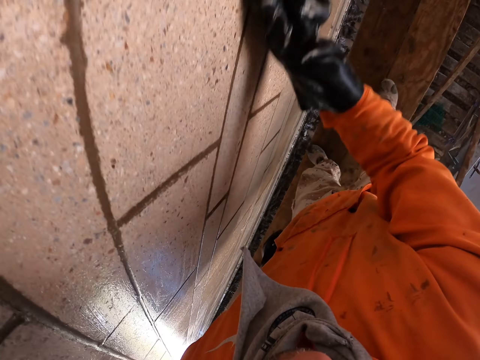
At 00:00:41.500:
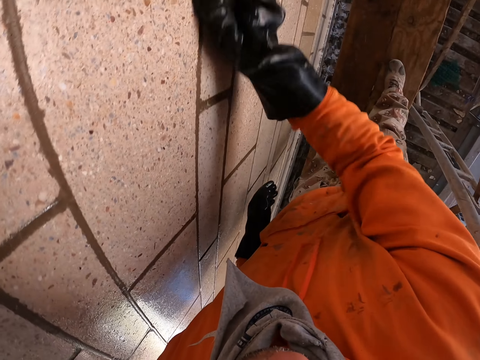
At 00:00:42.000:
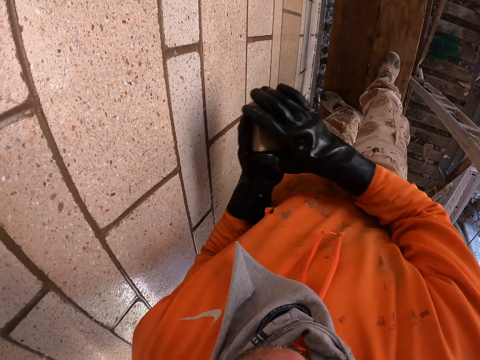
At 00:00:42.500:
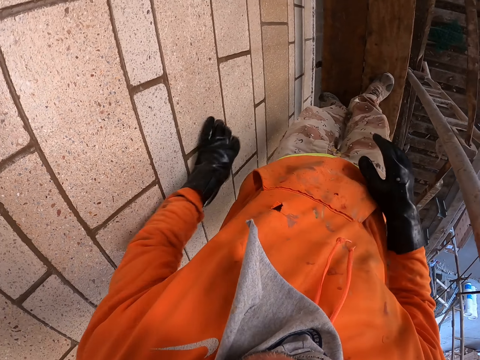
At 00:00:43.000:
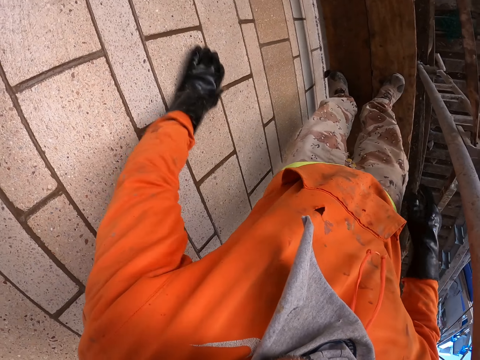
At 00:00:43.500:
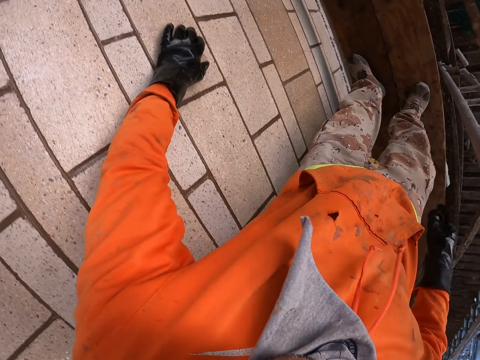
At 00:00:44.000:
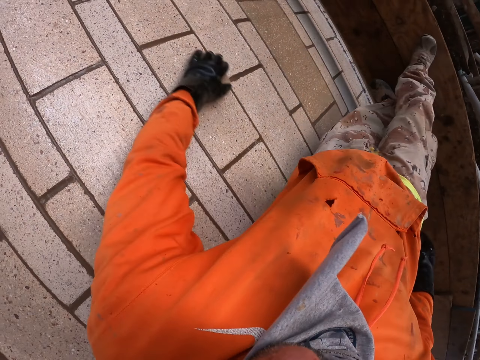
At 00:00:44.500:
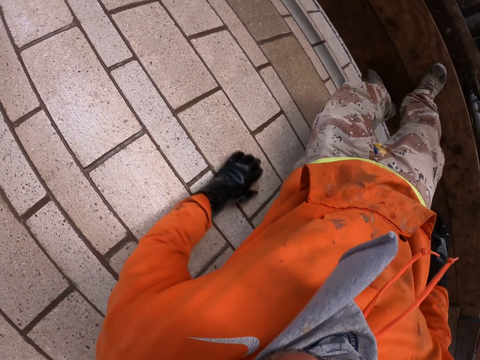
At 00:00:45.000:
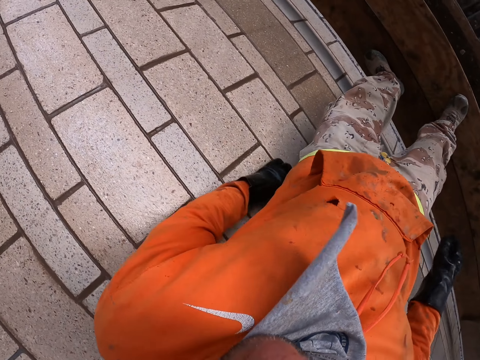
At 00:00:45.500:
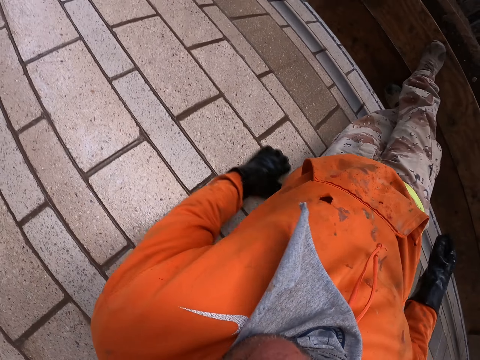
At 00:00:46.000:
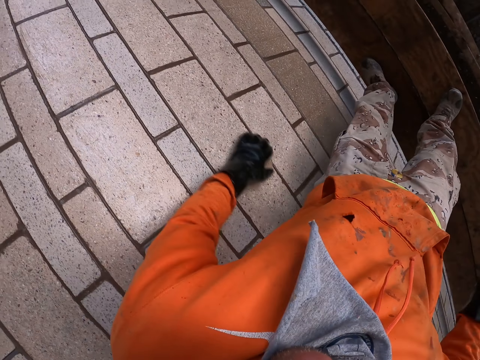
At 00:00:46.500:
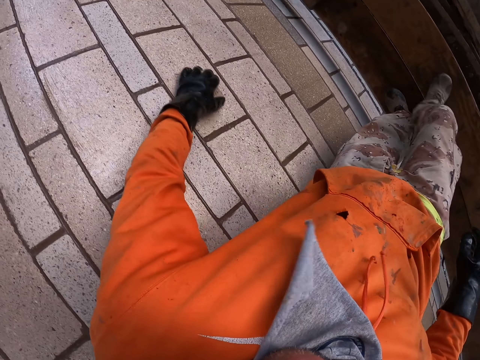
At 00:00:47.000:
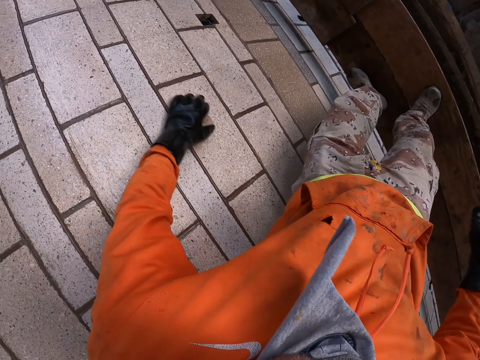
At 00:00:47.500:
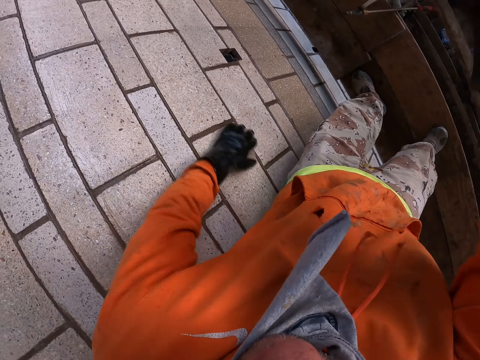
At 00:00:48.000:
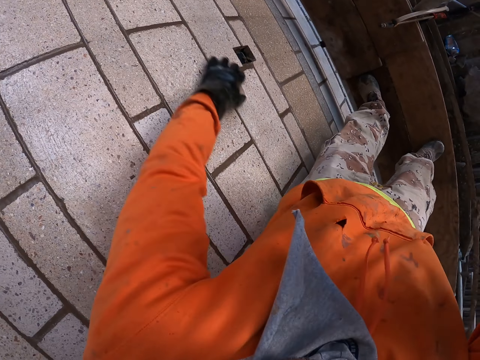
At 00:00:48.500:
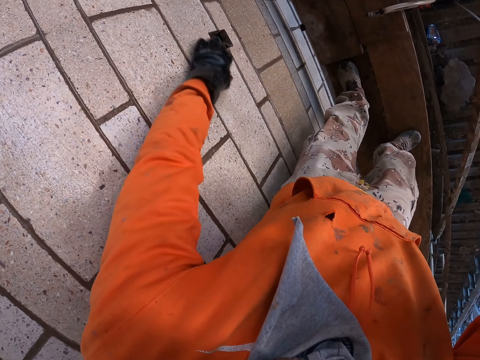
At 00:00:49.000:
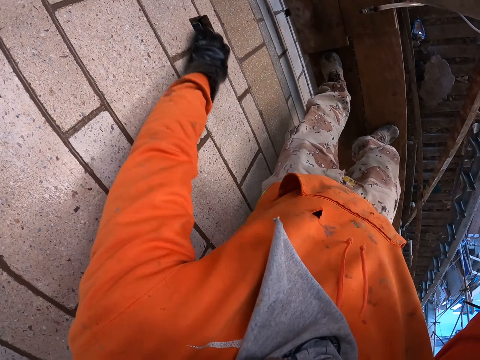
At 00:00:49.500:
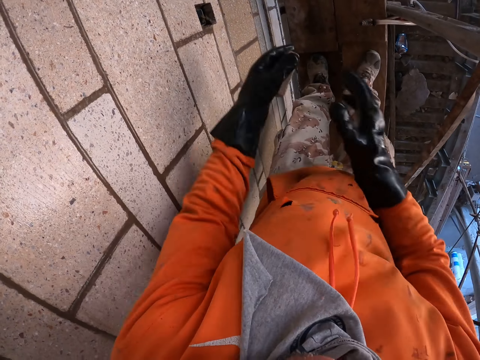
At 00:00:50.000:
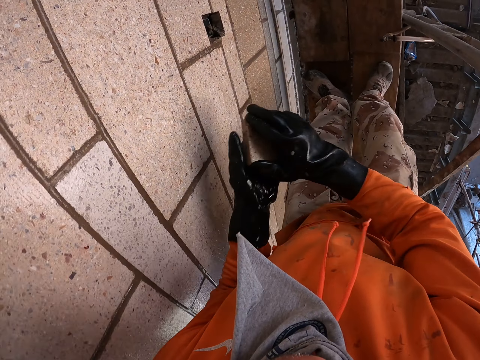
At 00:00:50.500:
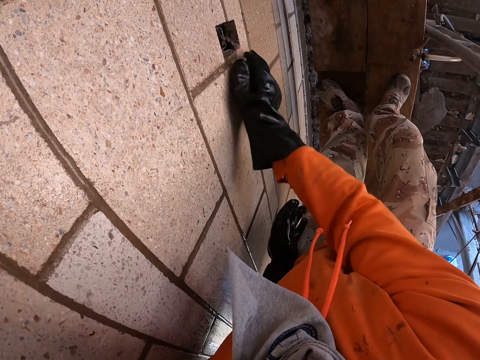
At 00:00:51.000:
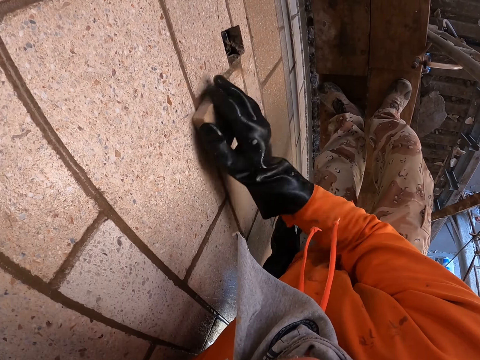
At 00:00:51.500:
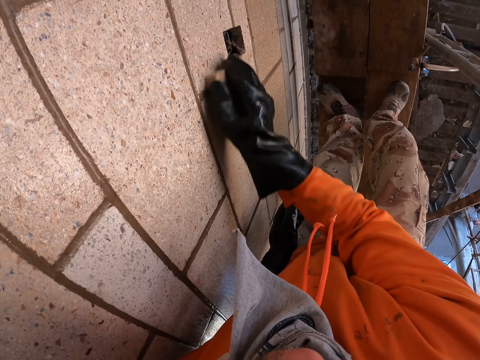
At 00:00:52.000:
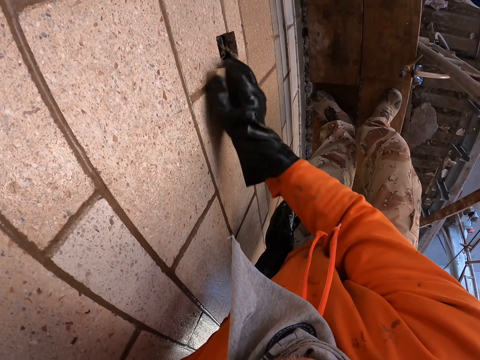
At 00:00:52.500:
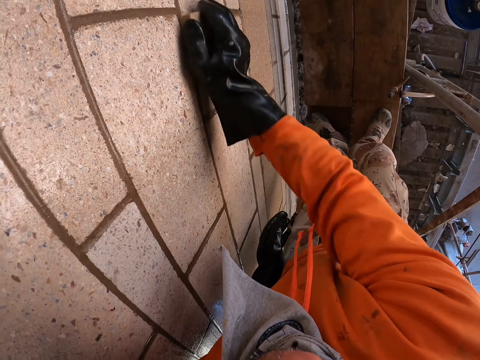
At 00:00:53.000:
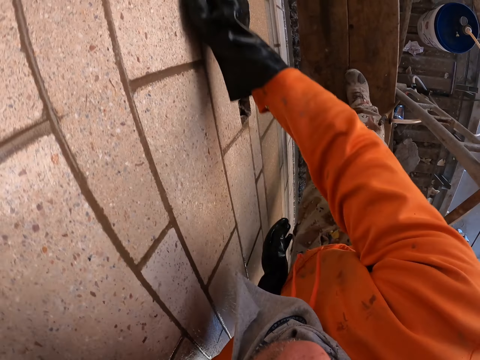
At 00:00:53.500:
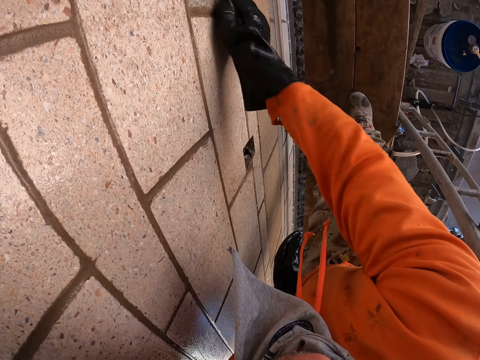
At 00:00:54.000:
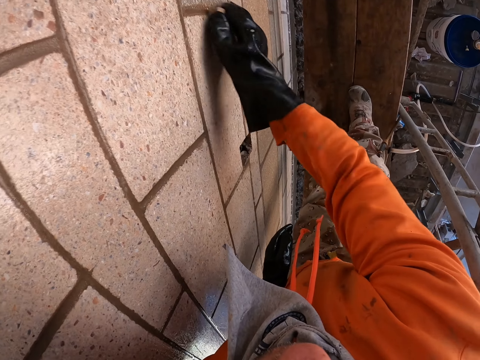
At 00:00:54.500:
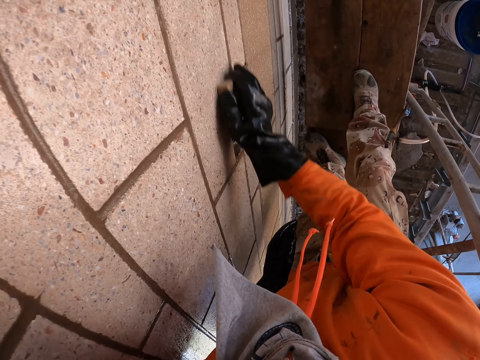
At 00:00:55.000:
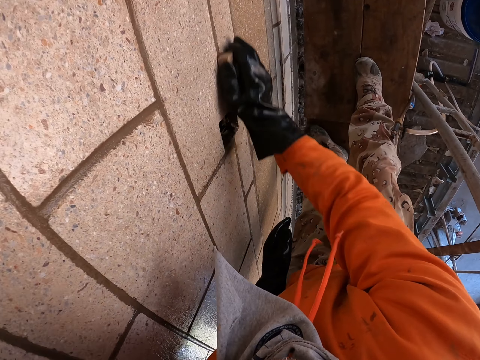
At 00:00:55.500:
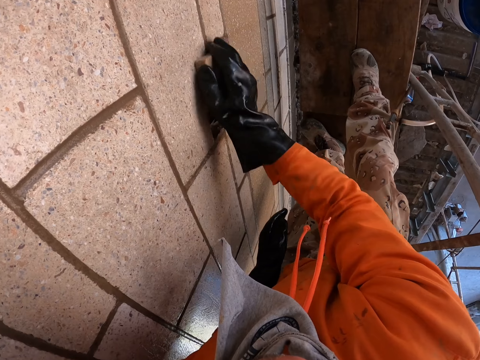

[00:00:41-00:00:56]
The camera wearer uses the left hand. He scrubs the wall with his left hand. He uses the right hand. He scrubs the wall with his right hand.

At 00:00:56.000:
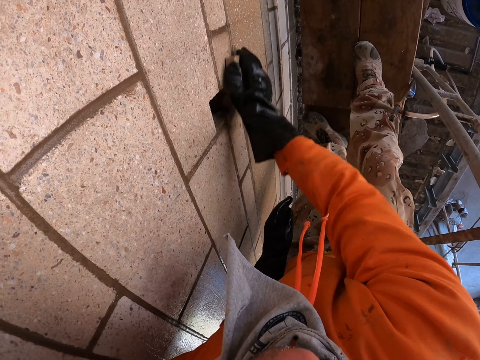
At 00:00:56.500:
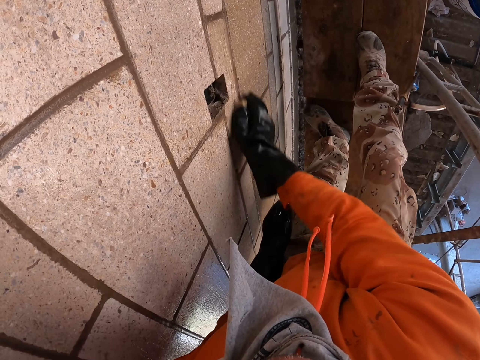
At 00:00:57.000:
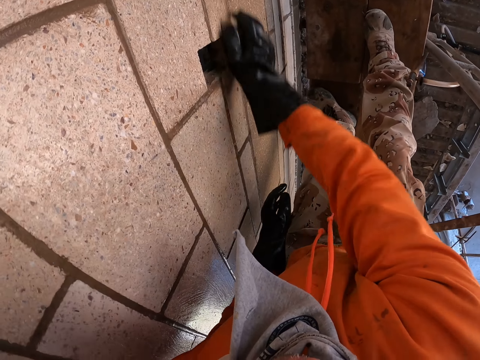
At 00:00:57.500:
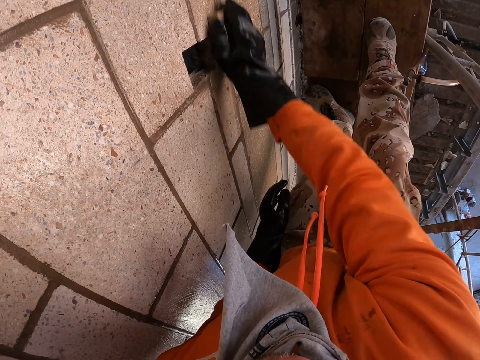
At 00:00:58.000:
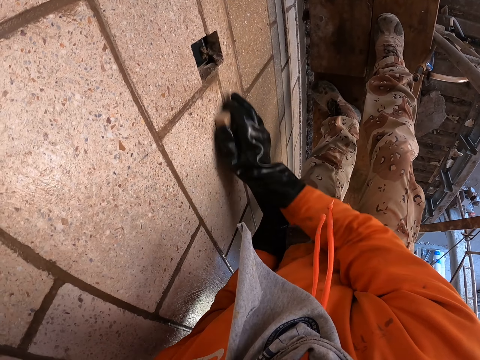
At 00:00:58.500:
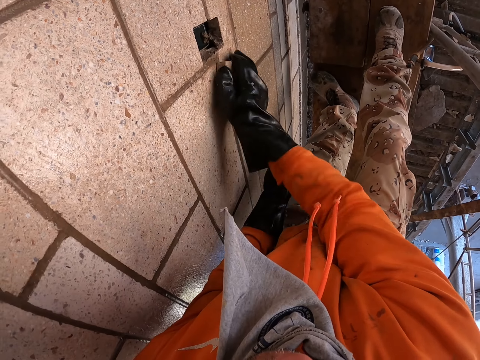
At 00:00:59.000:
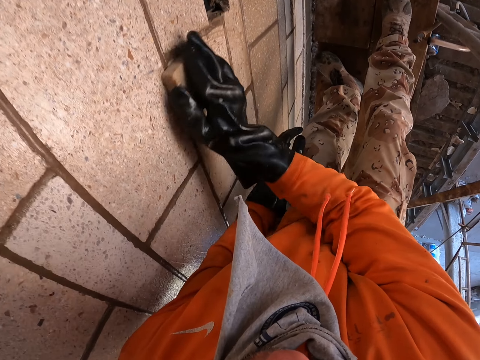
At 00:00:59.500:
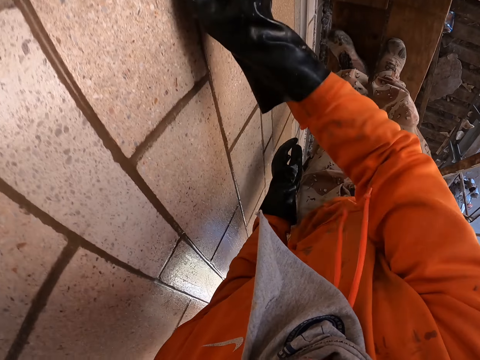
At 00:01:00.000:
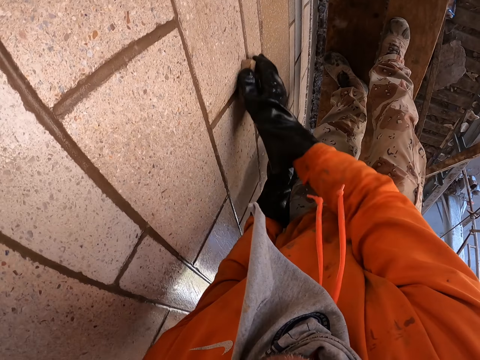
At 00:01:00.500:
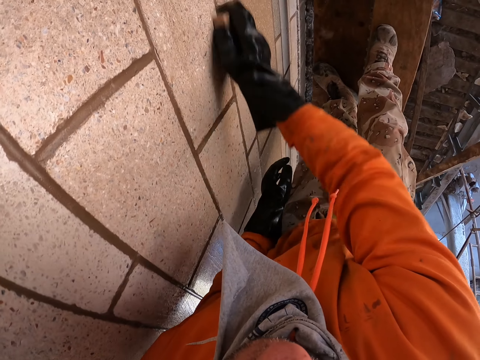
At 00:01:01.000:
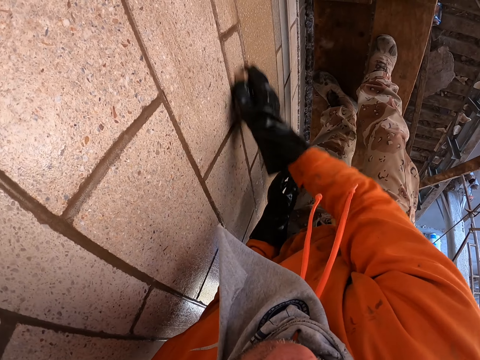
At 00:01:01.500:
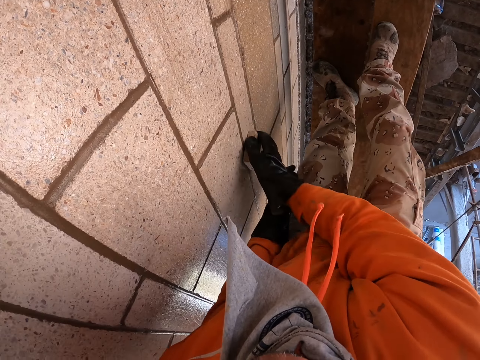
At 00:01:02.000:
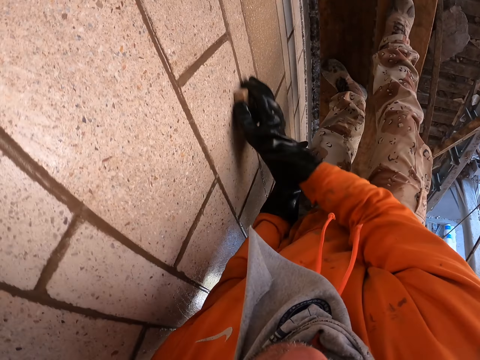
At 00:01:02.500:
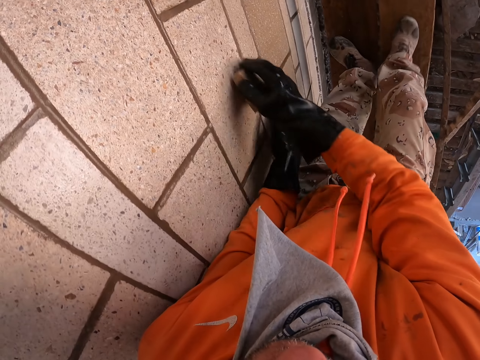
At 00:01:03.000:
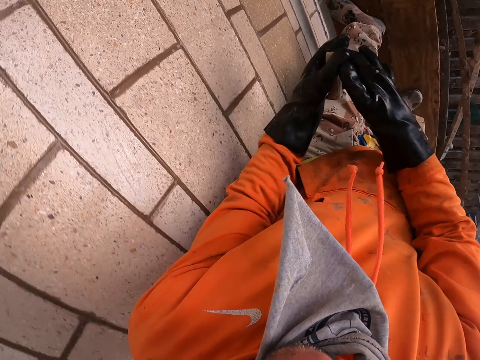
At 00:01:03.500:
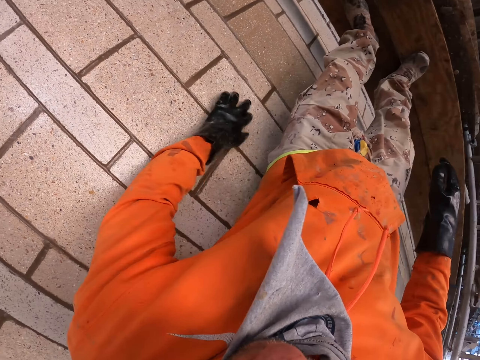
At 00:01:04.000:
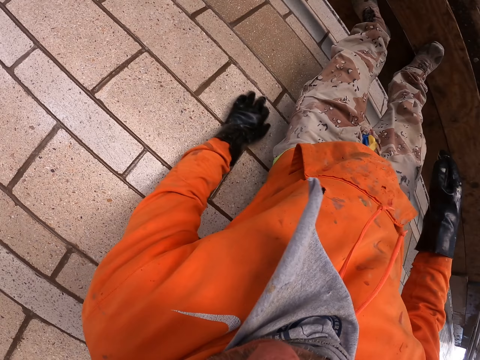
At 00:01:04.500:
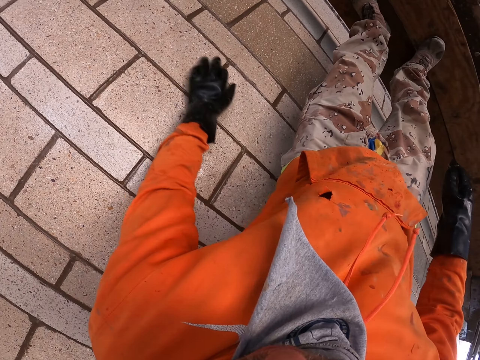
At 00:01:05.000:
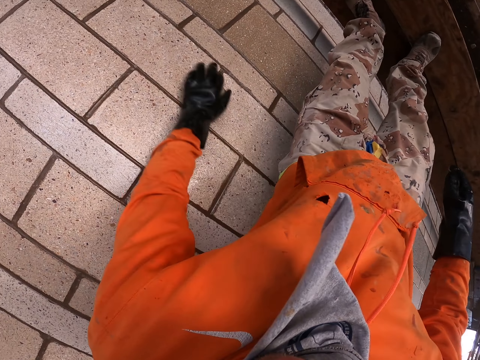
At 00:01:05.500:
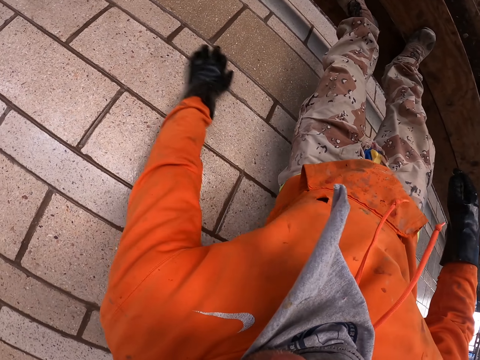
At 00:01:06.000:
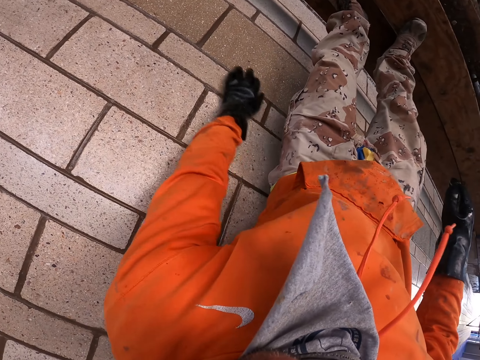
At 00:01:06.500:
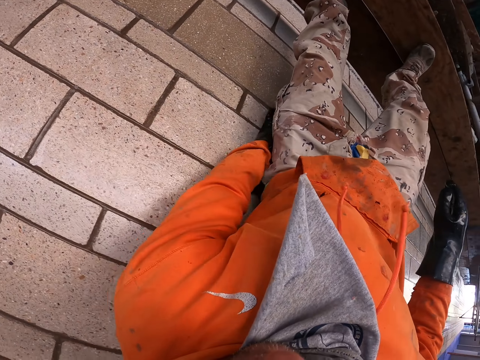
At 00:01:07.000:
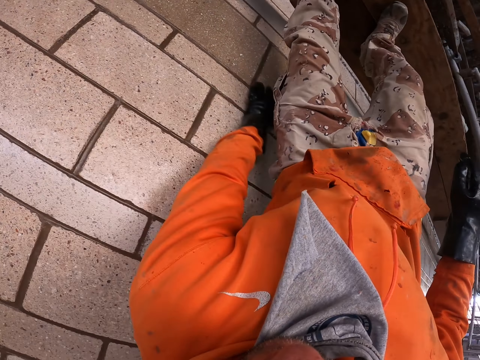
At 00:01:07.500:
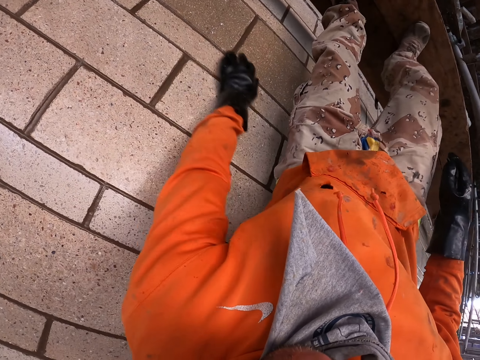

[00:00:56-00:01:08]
The camera wearer uses the left hand. He scrubs the wall with his left hand.
